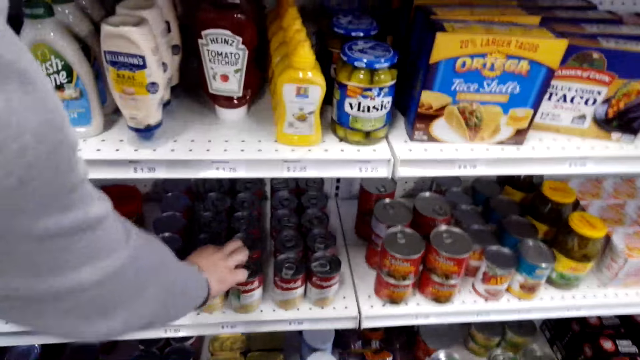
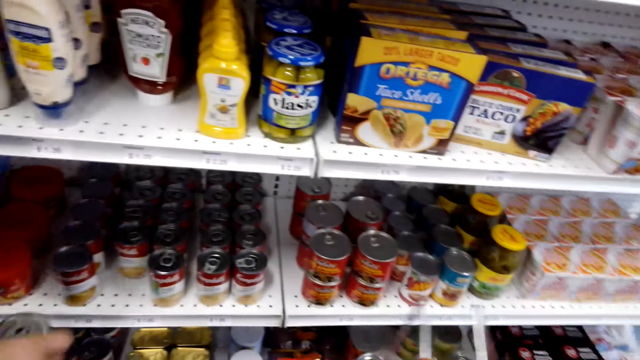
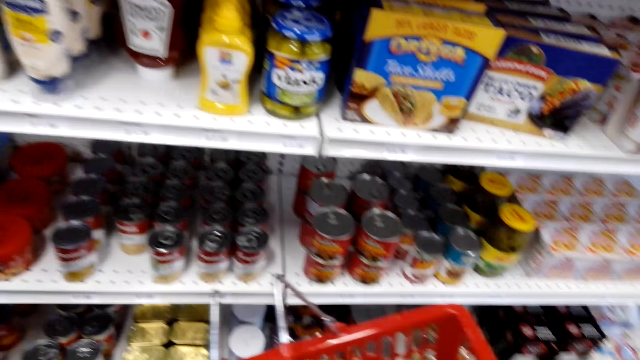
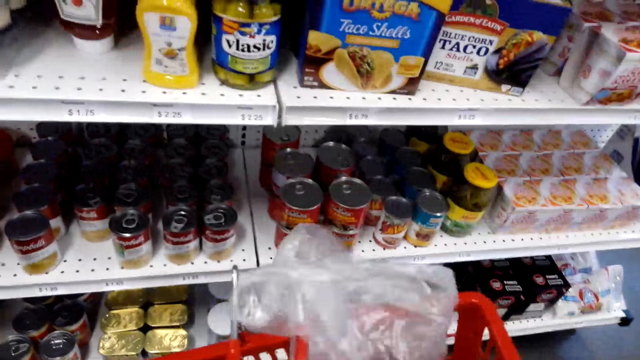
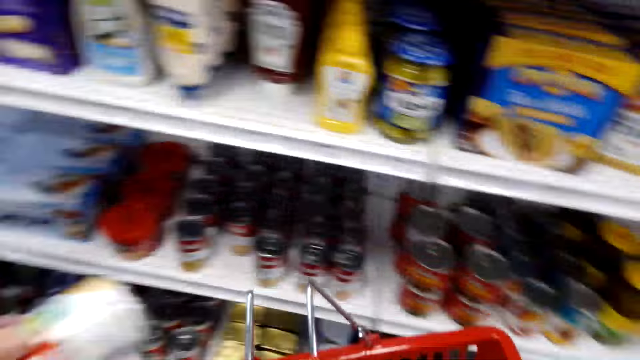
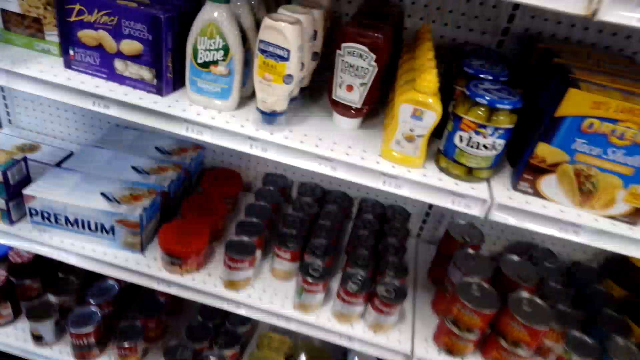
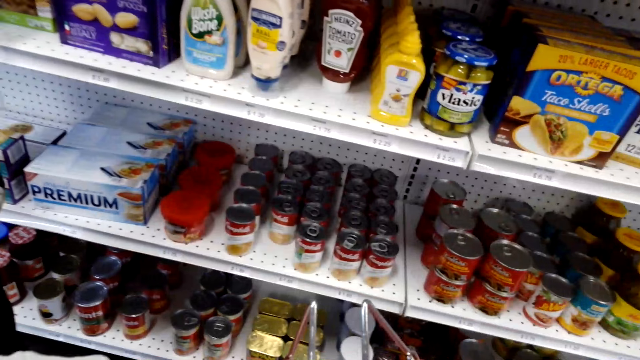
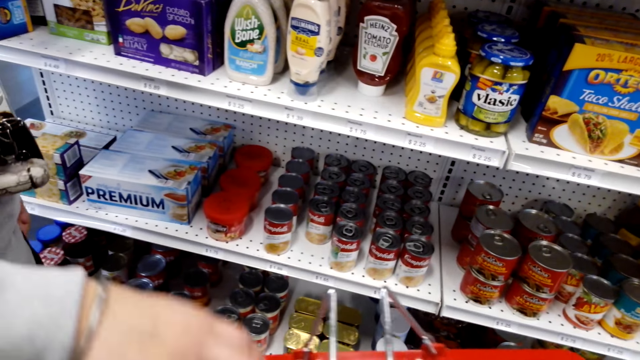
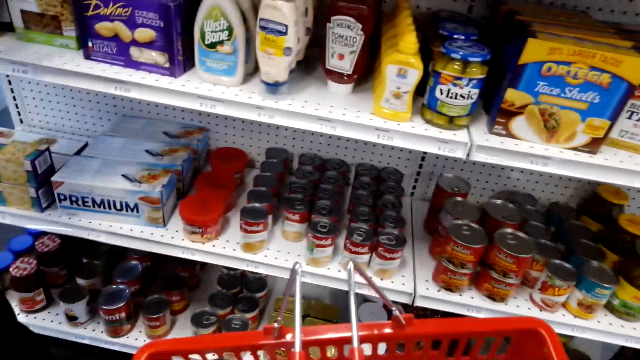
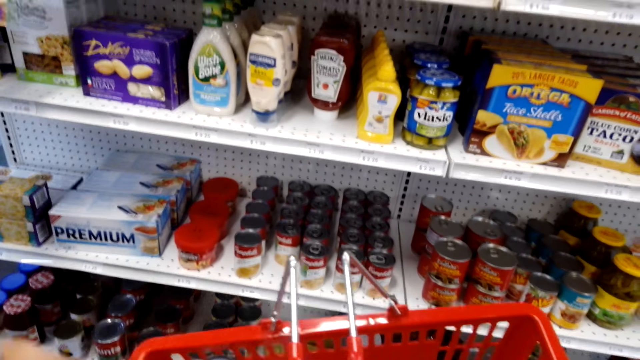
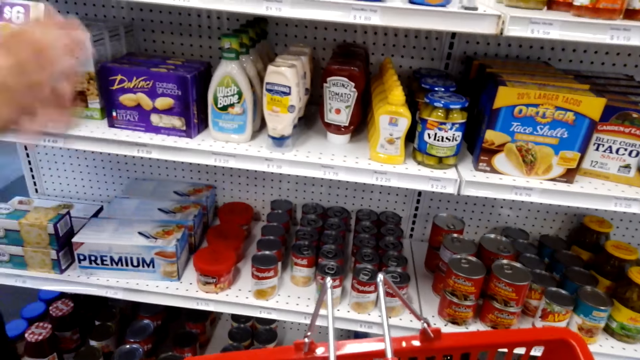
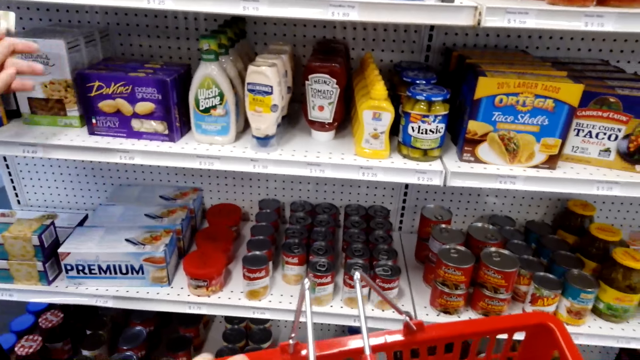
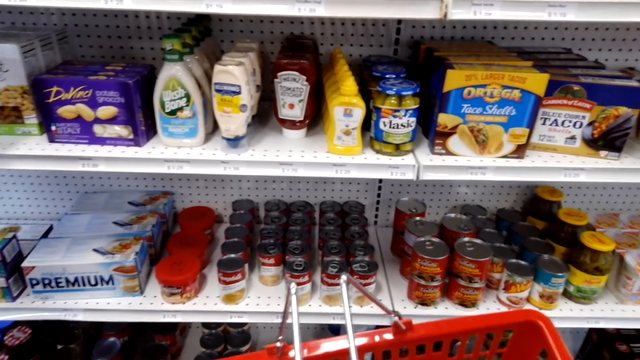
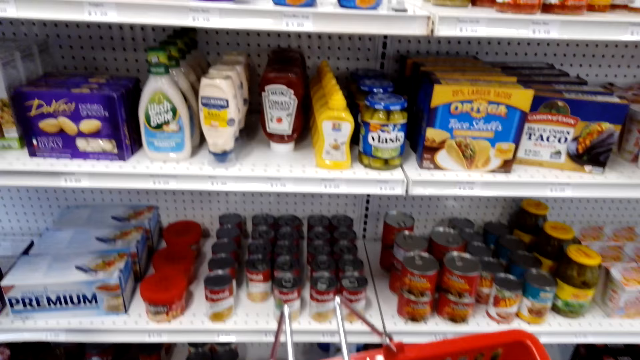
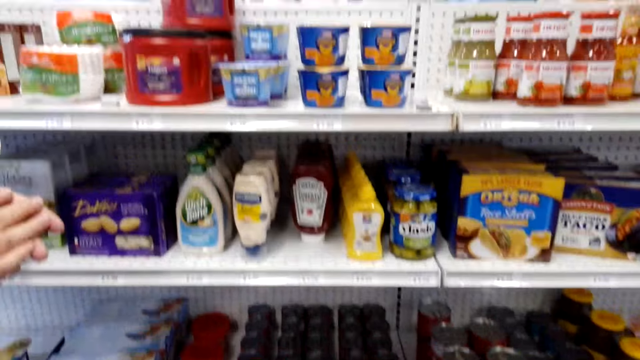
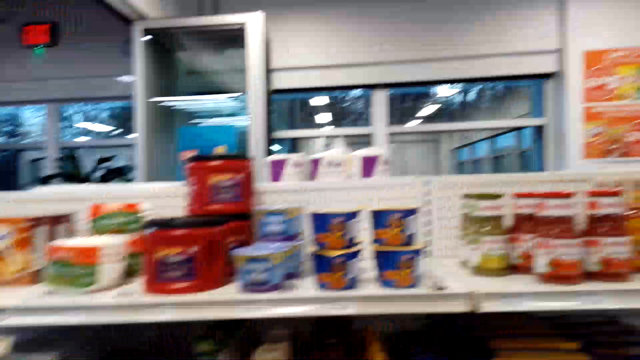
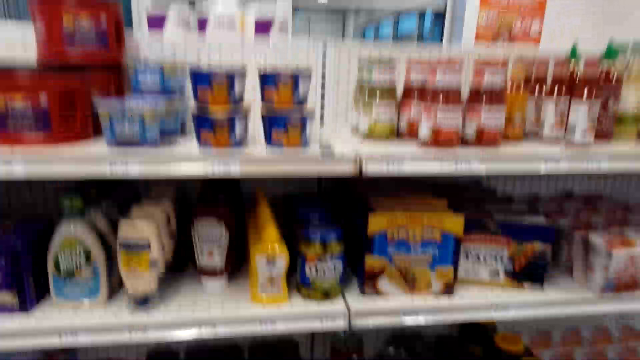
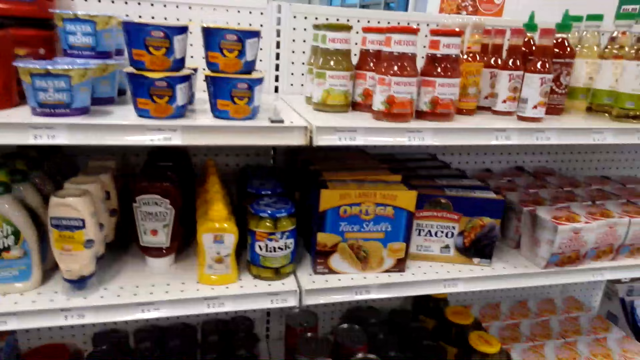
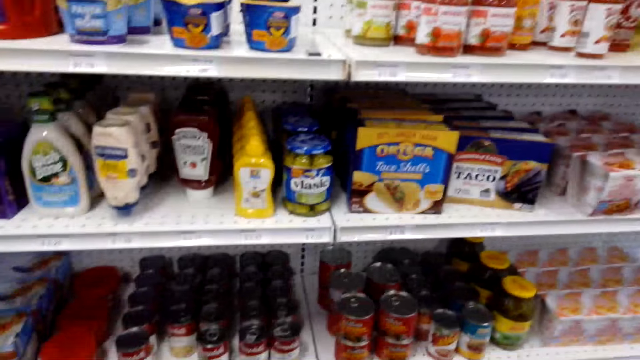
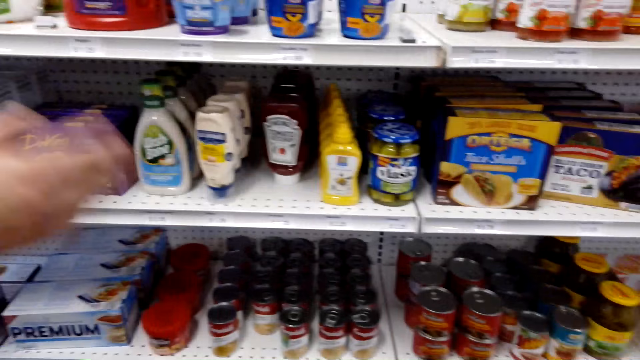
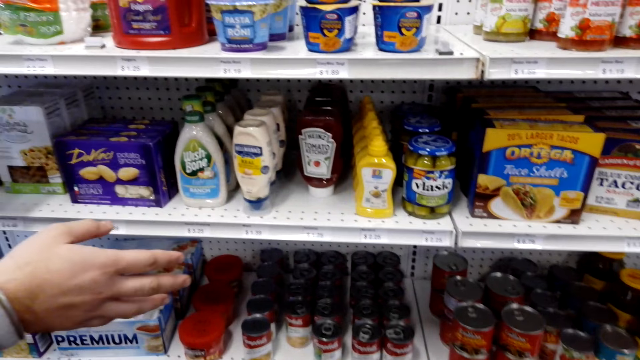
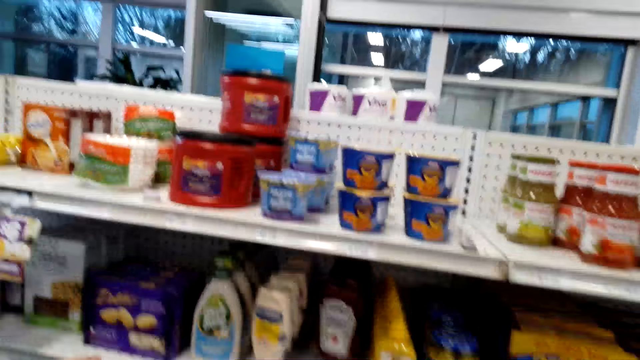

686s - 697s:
A person takes an item. The person drops the item in the basket. The camera wearer looks on.

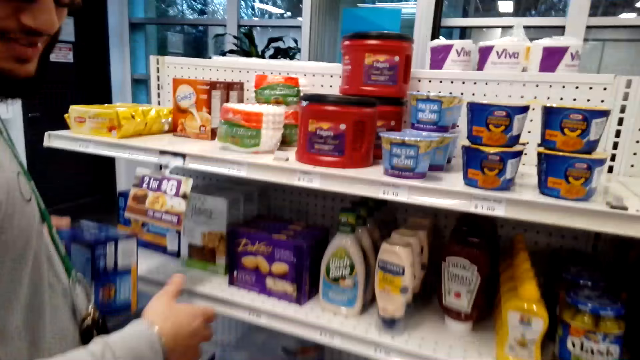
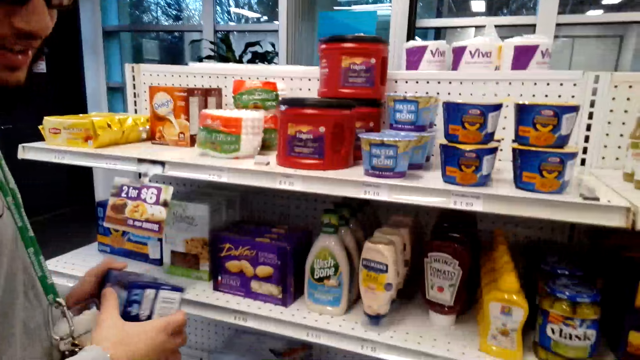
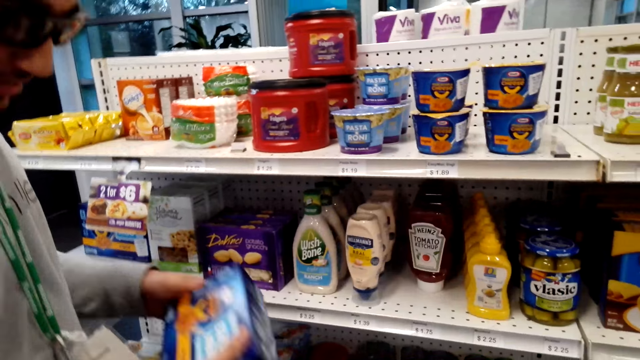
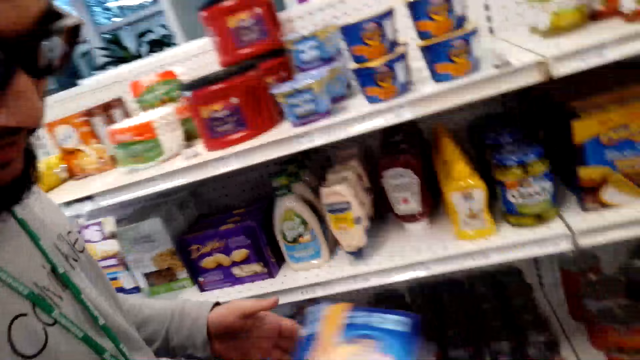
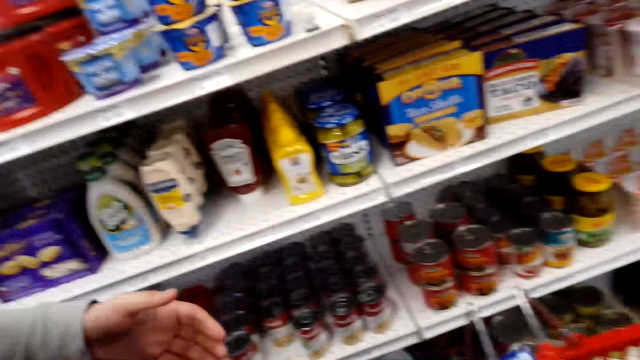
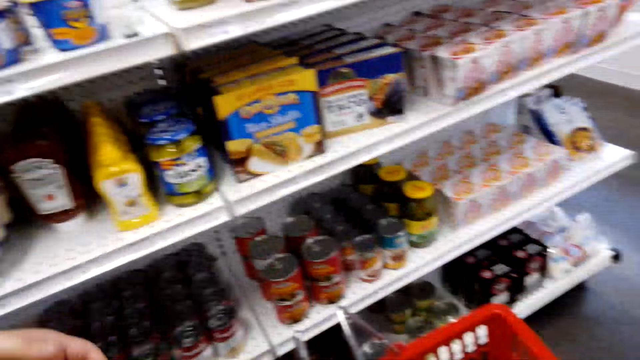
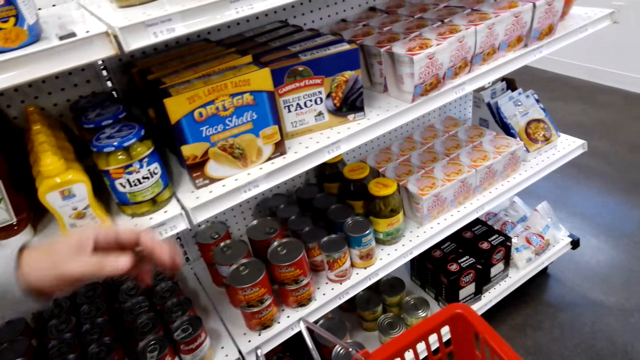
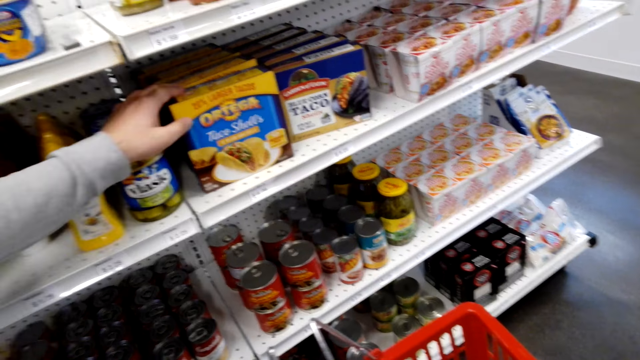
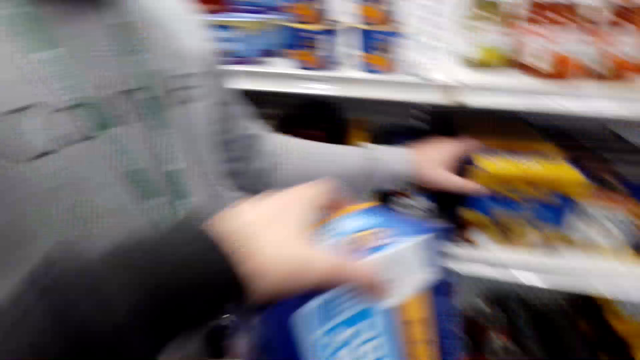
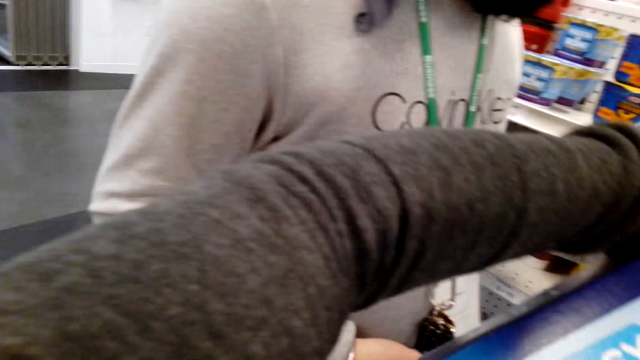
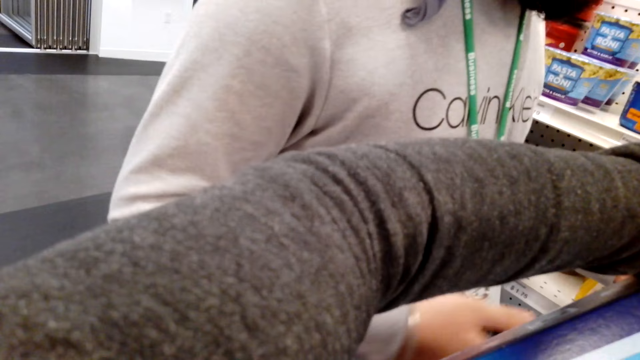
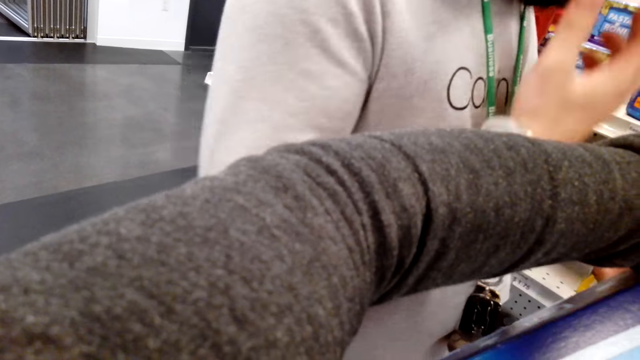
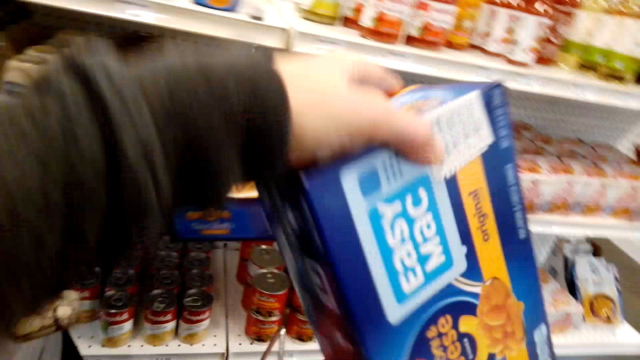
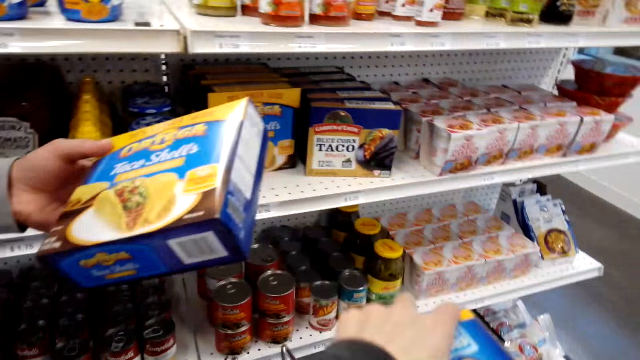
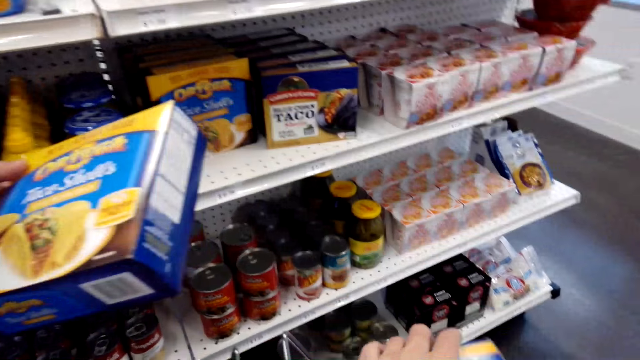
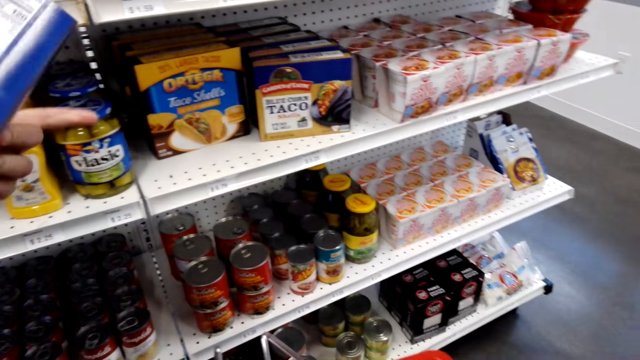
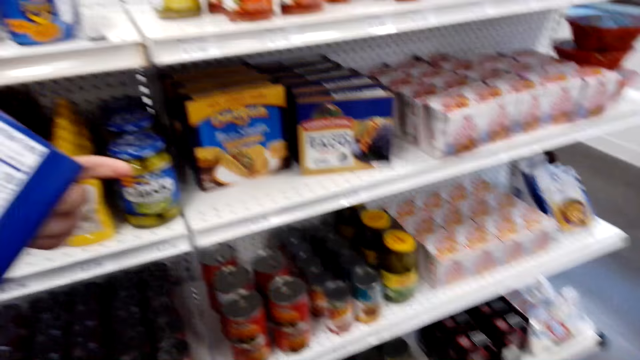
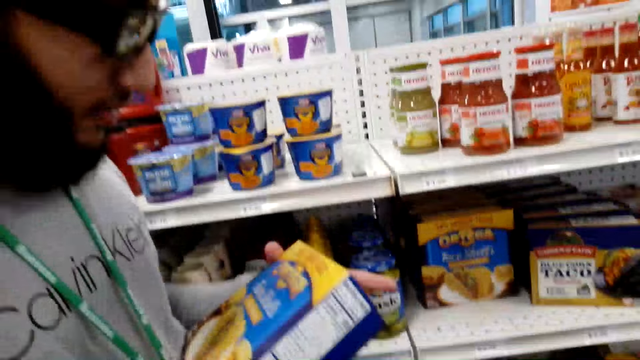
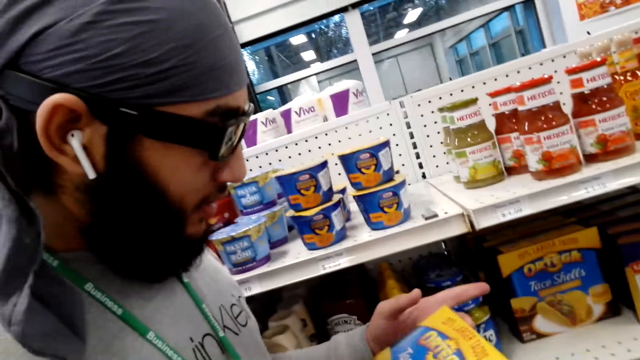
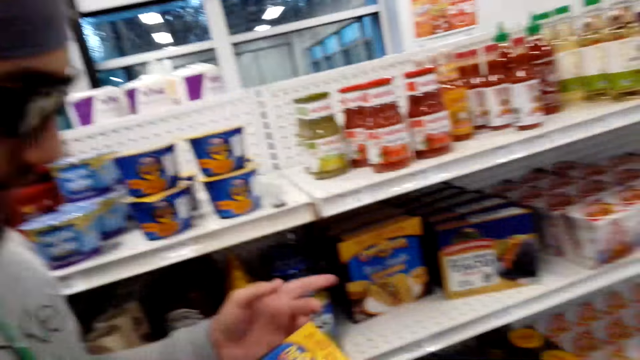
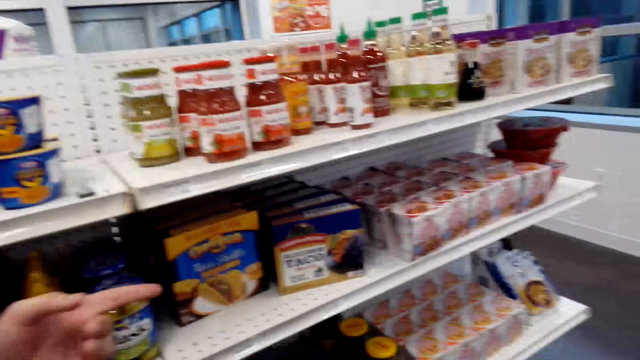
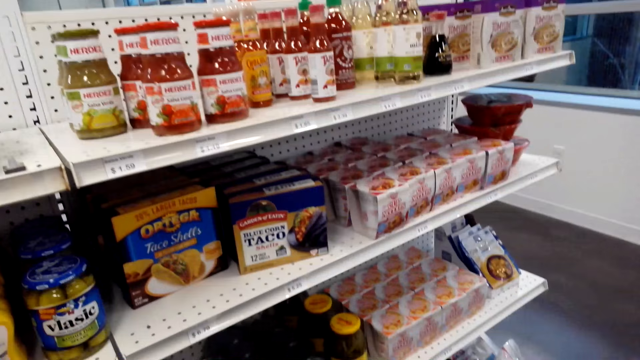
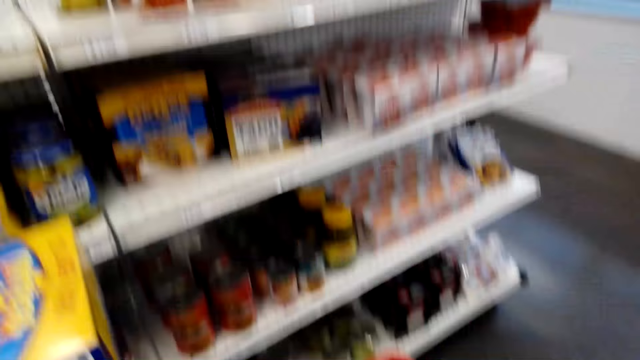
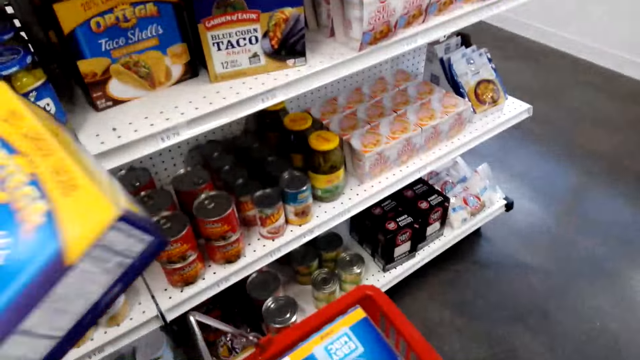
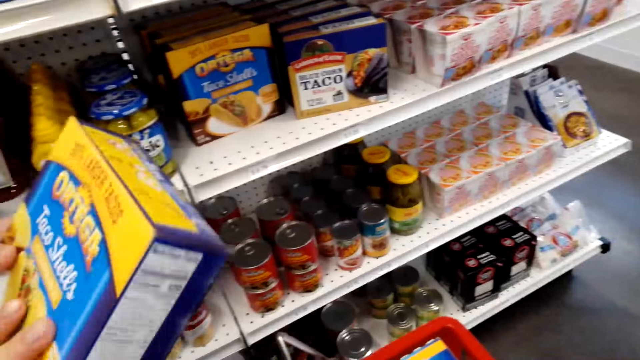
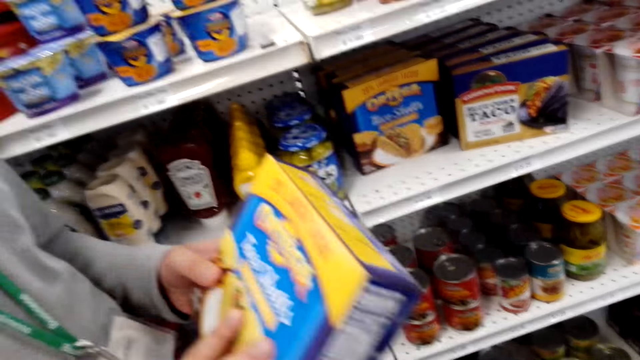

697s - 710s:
A person holds an item. The person drops the item in the basket. The camera wearer holds an item. The person holds an item. The person talks to the camera wearer.
